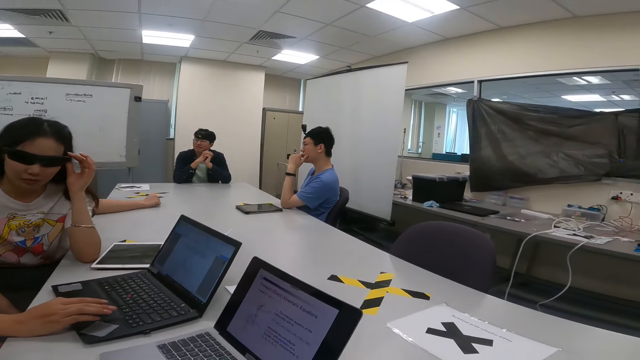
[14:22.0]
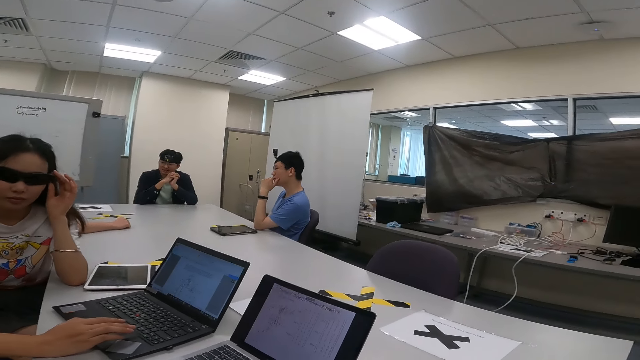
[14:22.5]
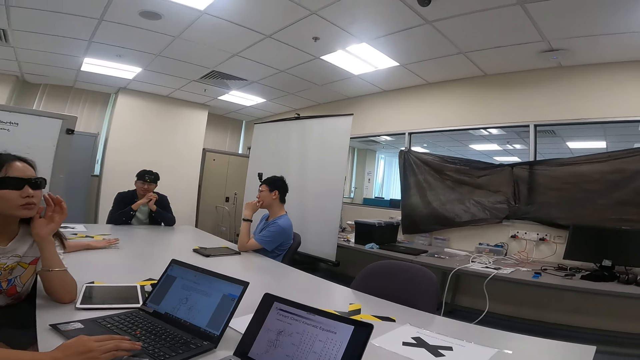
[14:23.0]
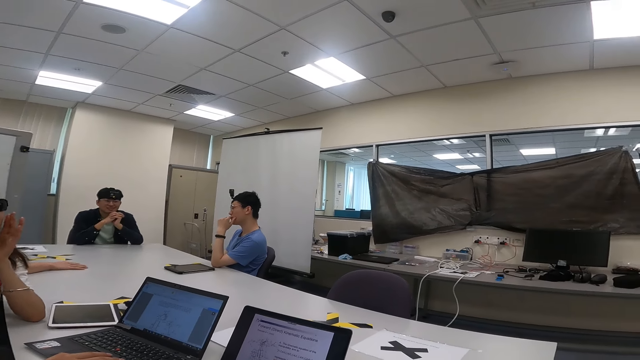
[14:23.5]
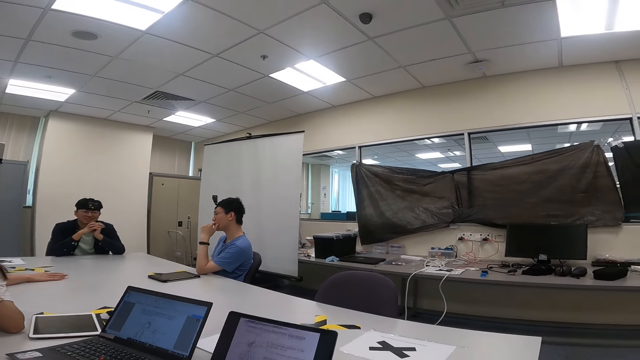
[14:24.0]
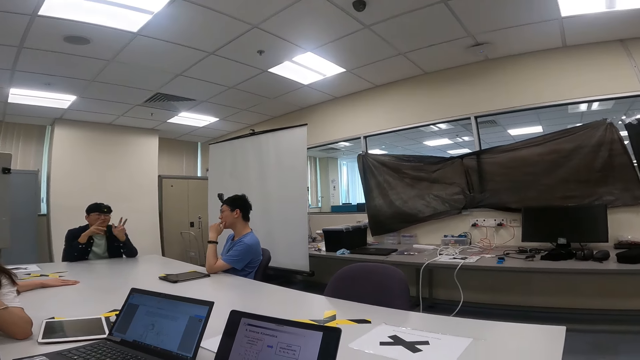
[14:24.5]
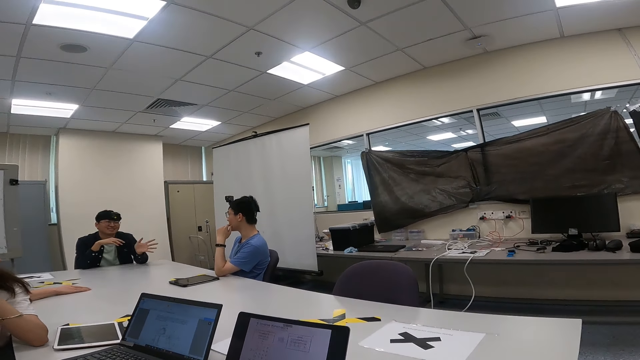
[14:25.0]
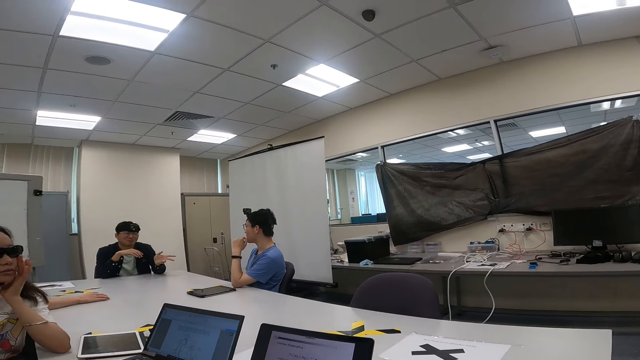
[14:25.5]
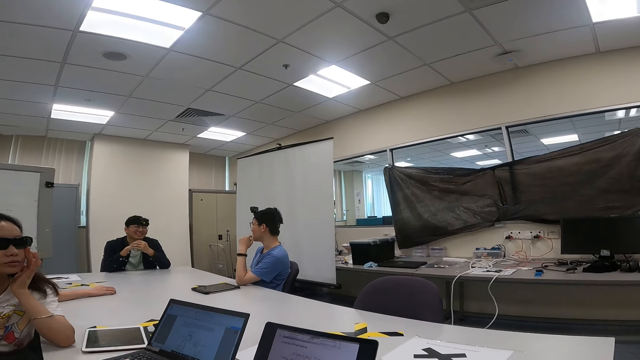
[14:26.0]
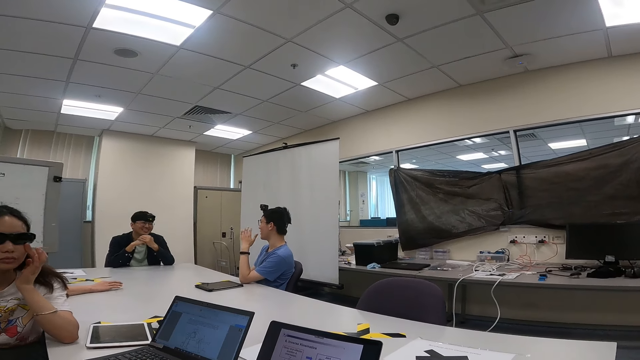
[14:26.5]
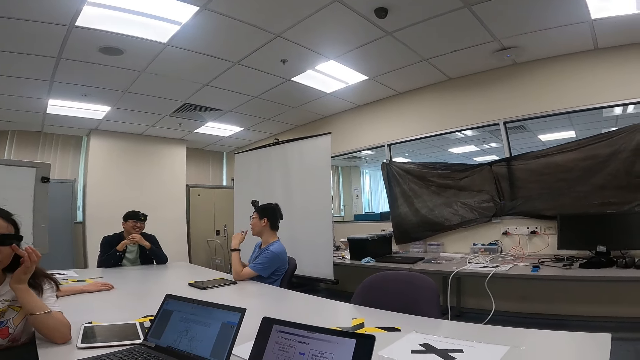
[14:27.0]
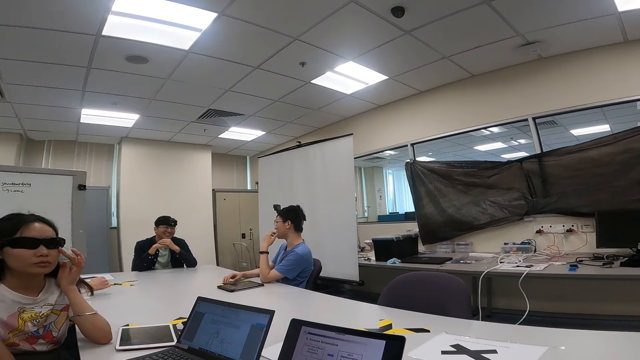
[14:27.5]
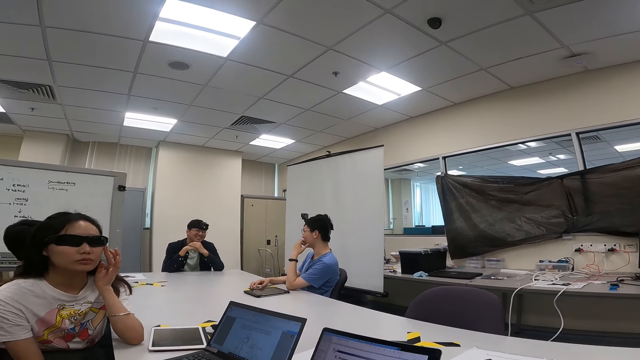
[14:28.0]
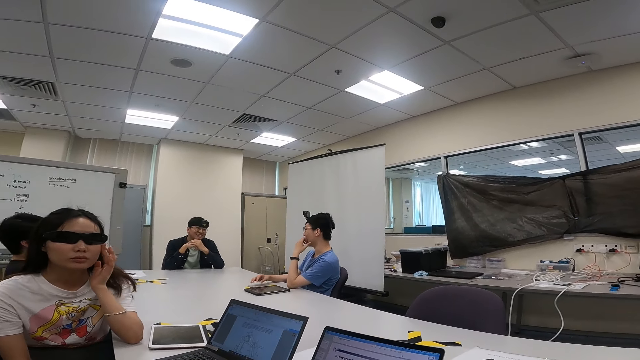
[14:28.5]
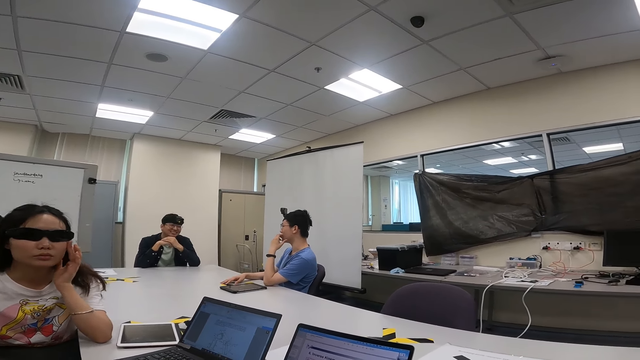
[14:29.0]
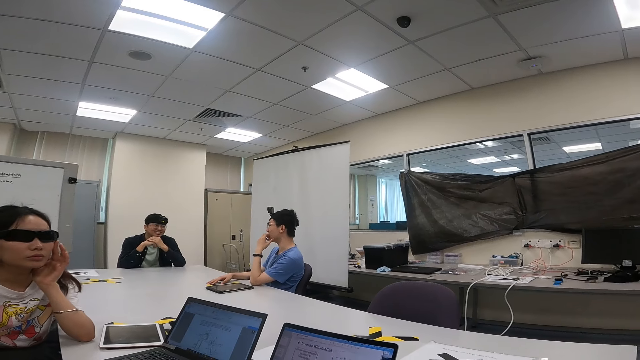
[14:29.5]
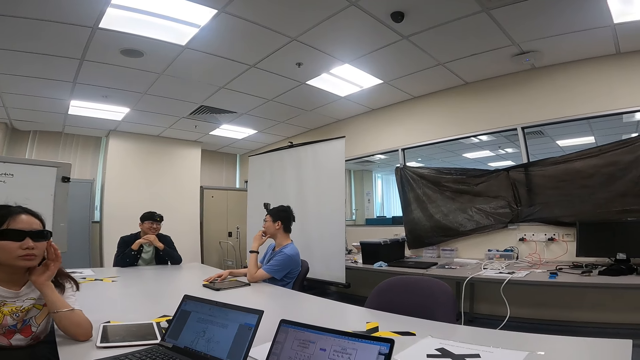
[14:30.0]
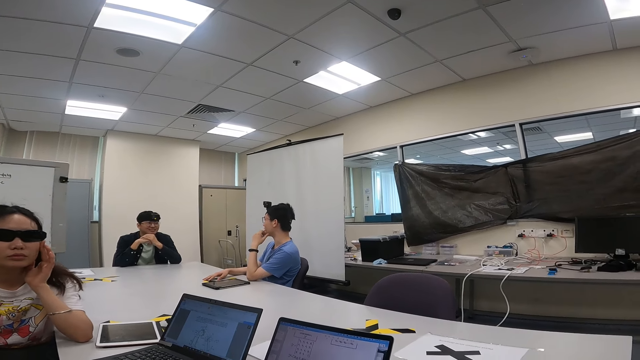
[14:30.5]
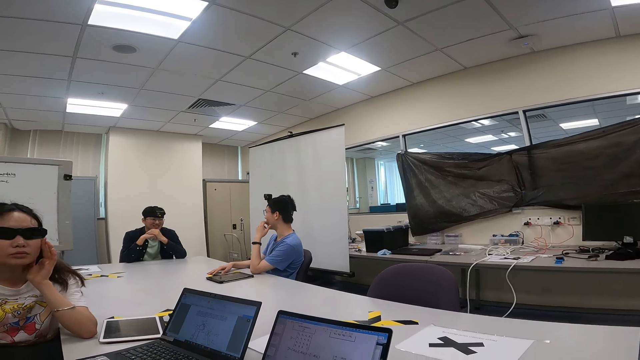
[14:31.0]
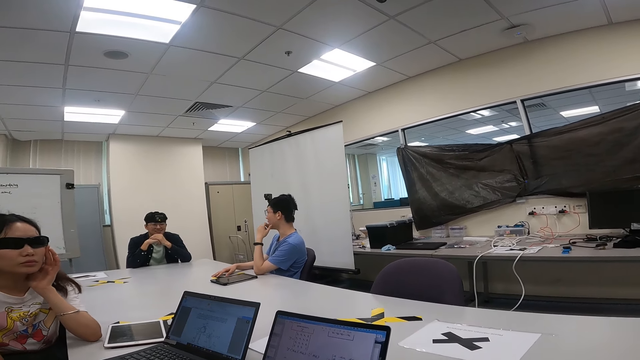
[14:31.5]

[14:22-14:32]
The camera wearer looks around. A man talks with another man.

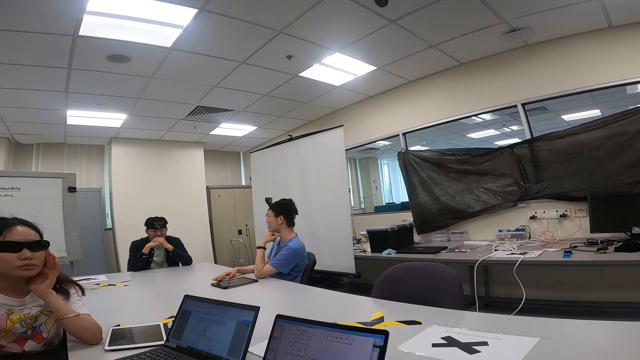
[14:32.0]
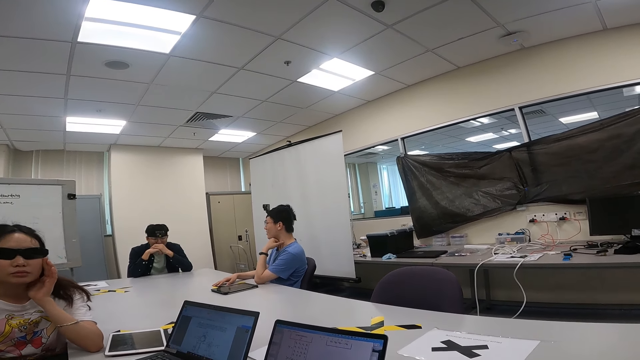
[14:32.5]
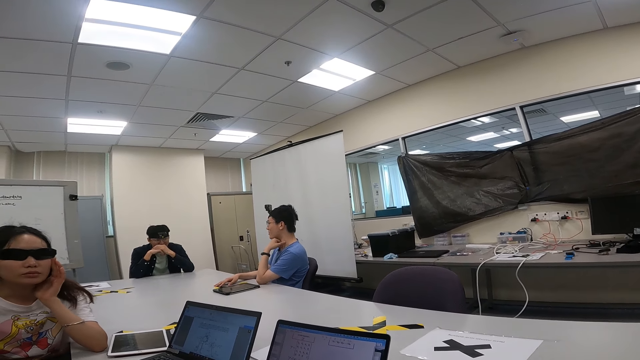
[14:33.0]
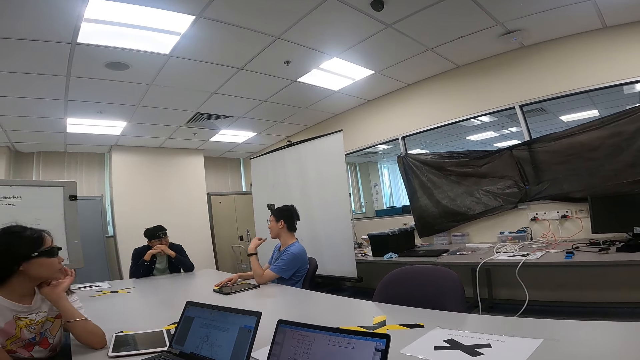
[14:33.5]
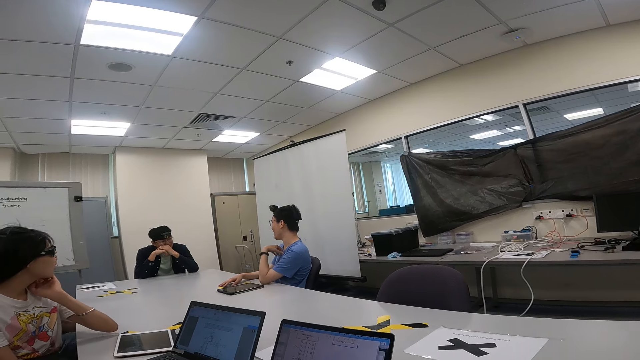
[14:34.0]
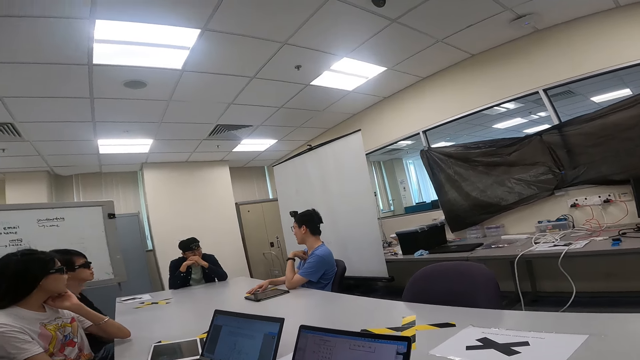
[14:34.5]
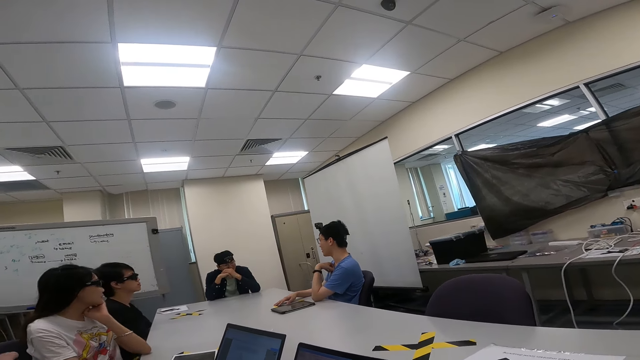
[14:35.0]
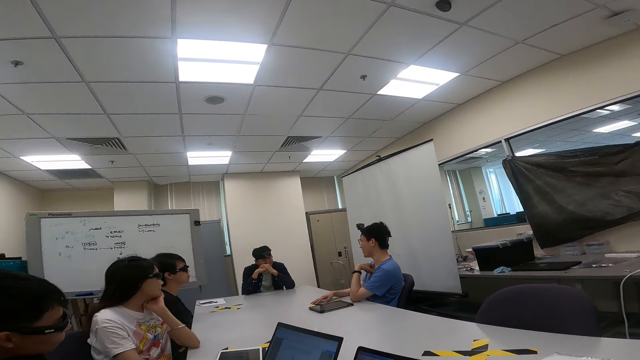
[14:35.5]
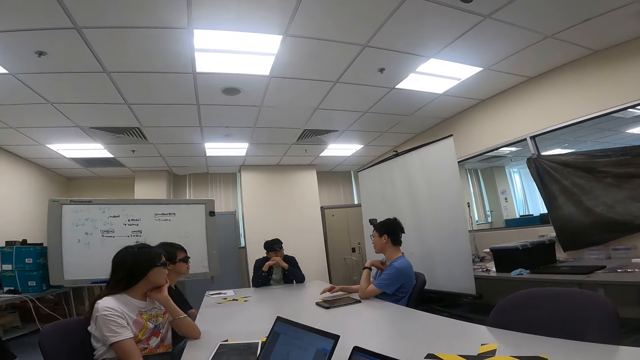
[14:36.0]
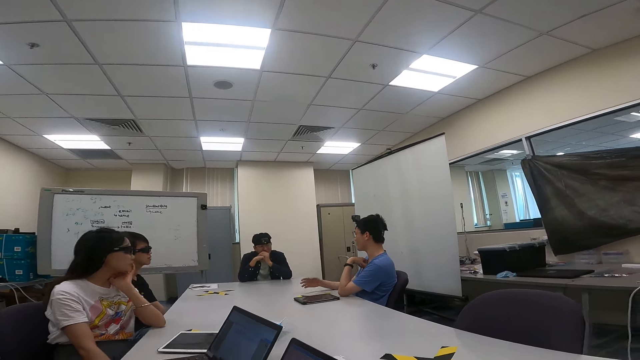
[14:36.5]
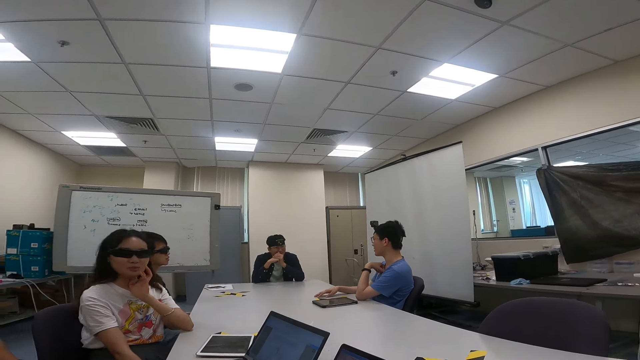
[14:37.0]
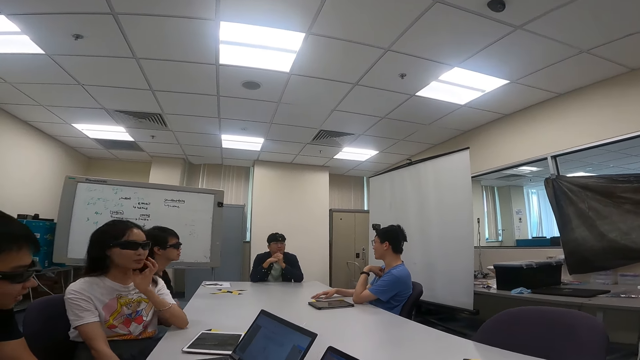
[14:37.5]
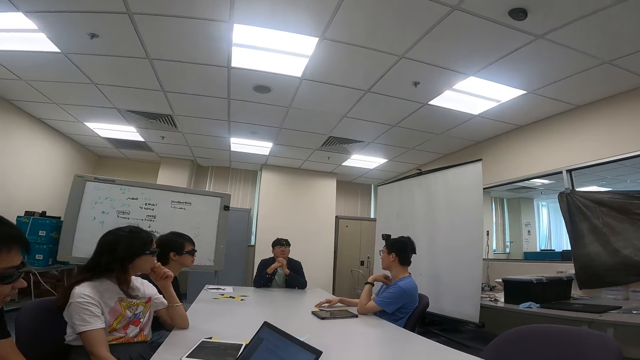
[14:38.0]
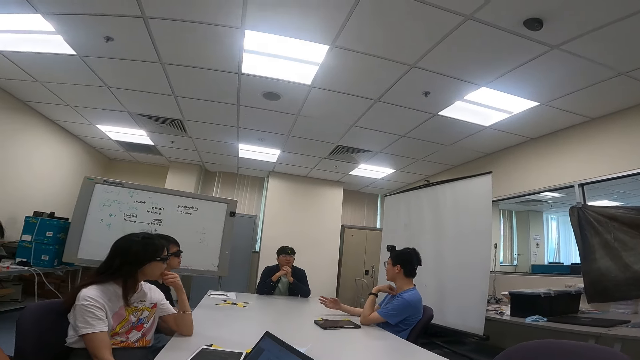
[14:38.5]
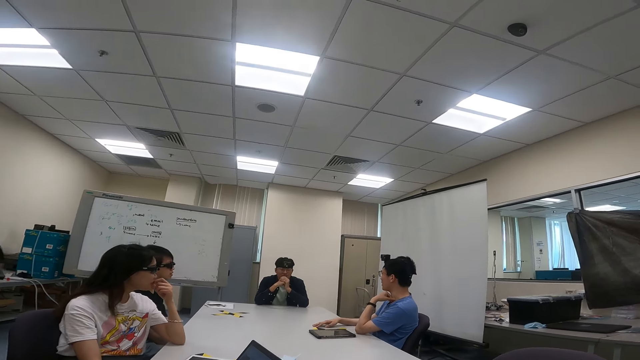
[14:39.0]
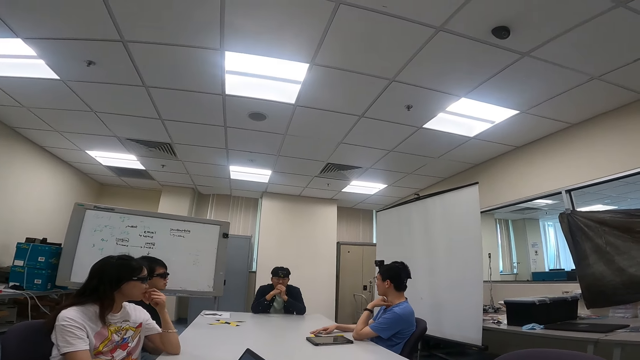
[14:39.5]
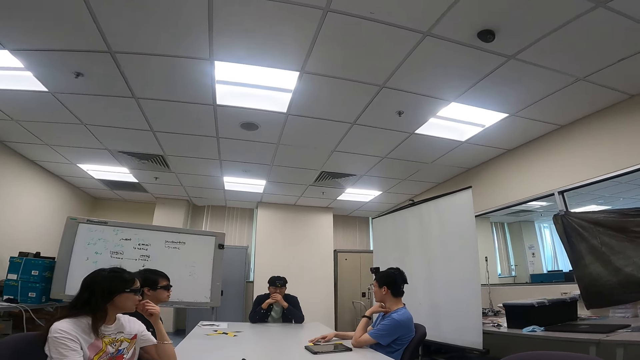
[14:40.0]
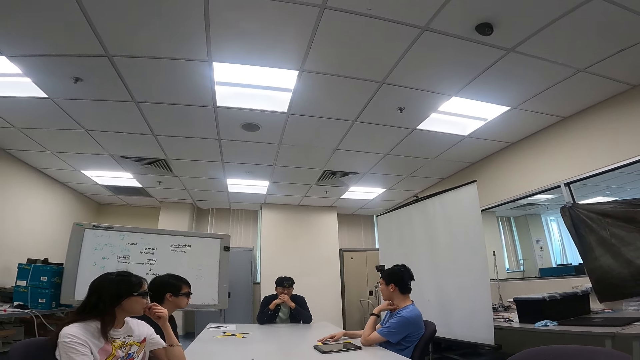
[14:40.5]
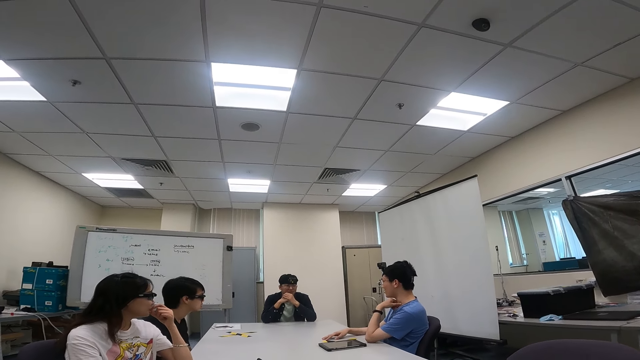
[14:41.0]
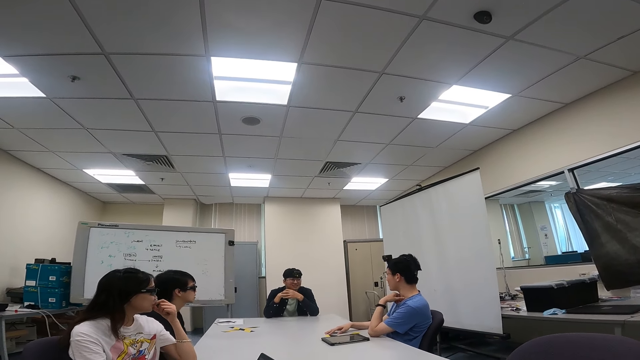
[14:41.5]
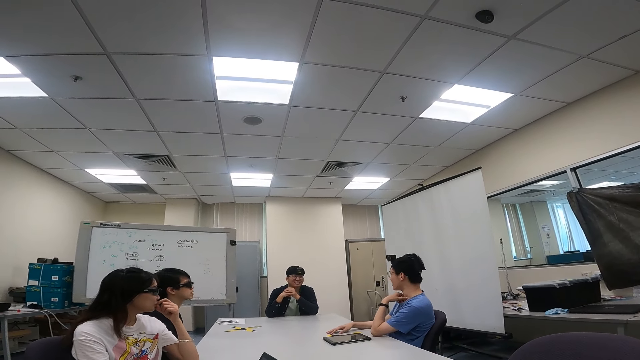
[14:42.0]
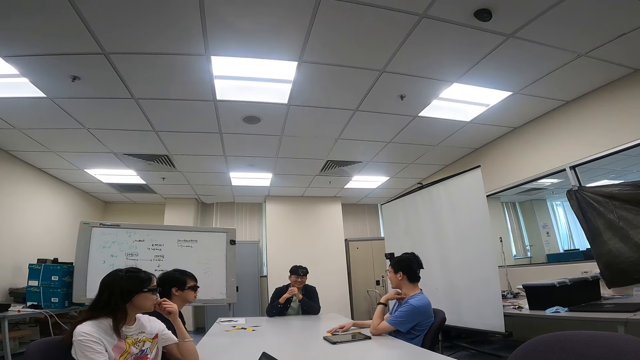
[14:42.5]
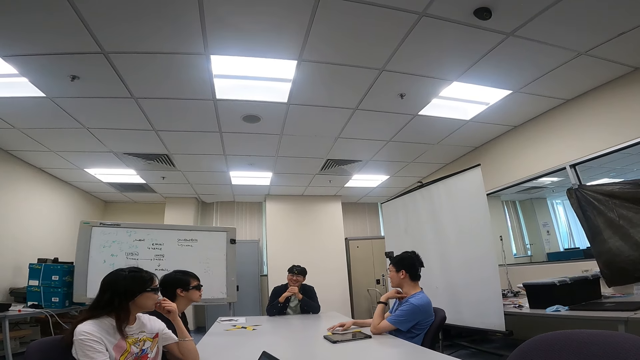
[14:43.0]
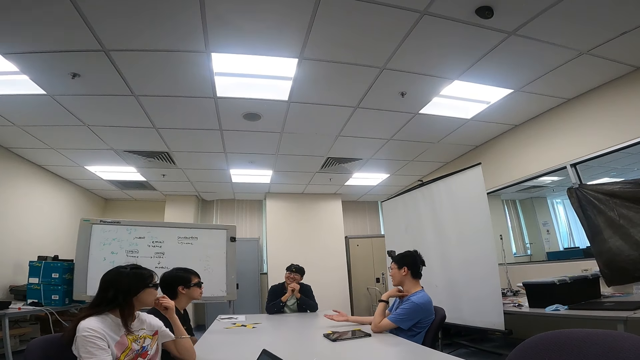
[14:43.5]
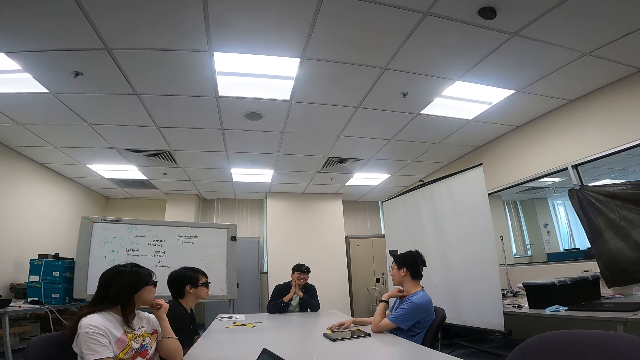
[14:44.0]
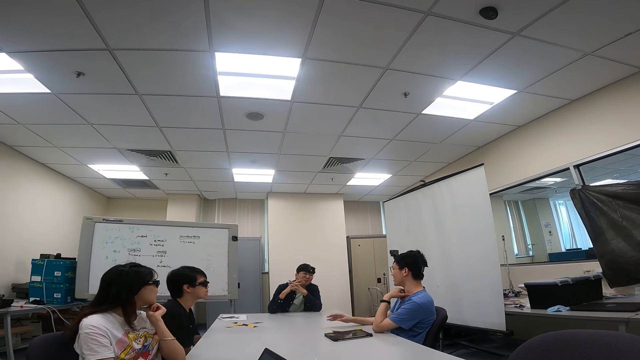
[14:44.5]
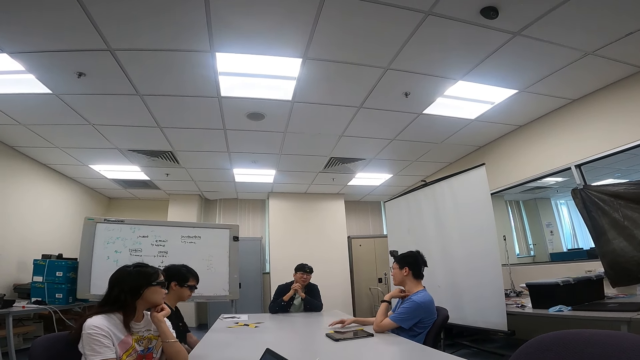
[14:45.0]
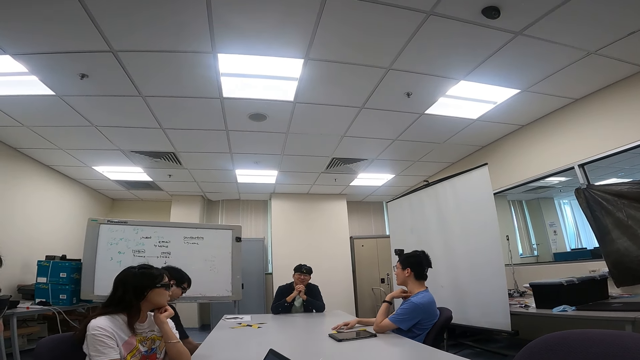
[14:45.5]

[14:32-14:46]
A lady looks around. Another lady sits near the first lady.
